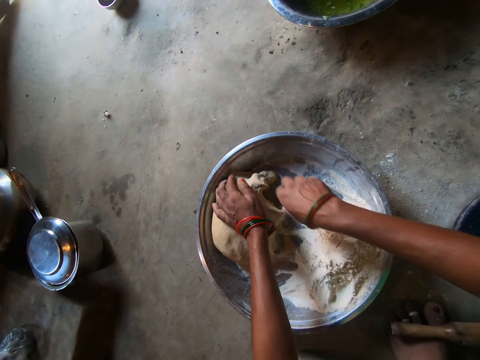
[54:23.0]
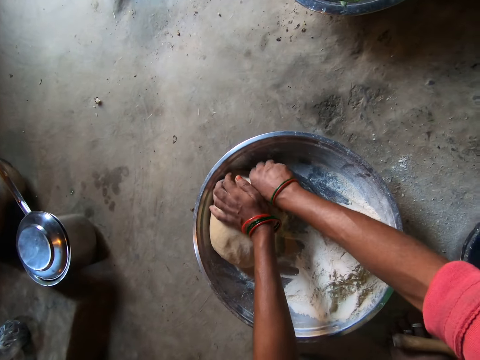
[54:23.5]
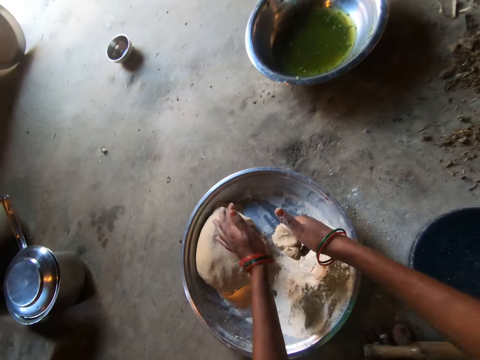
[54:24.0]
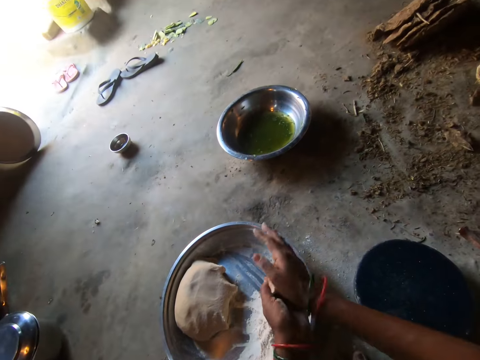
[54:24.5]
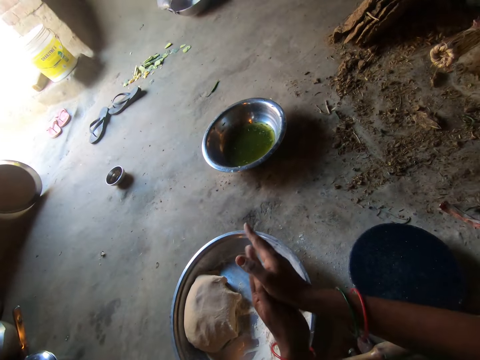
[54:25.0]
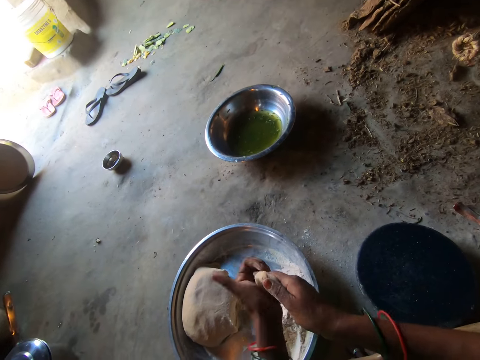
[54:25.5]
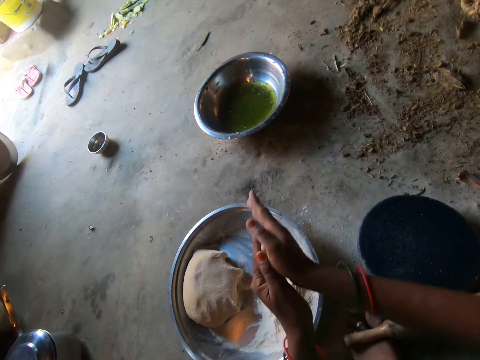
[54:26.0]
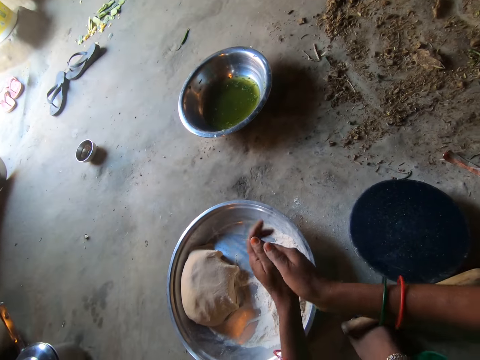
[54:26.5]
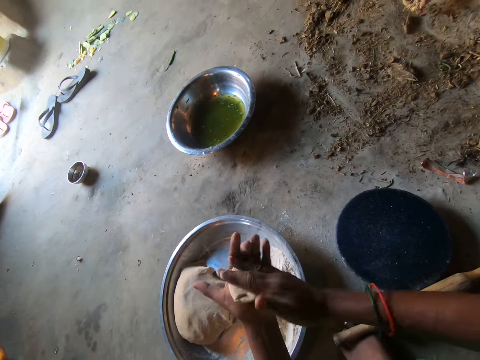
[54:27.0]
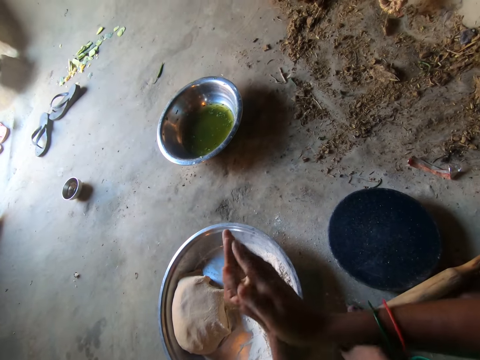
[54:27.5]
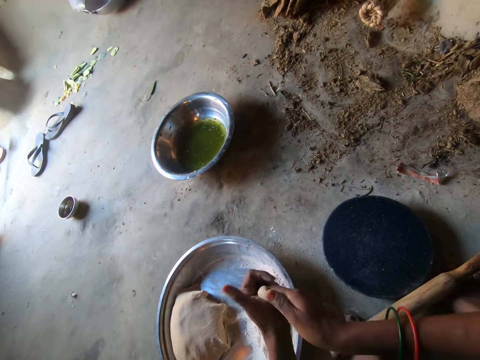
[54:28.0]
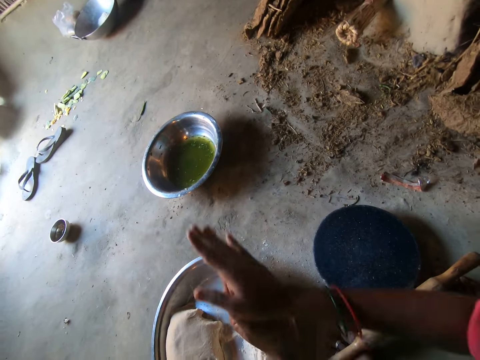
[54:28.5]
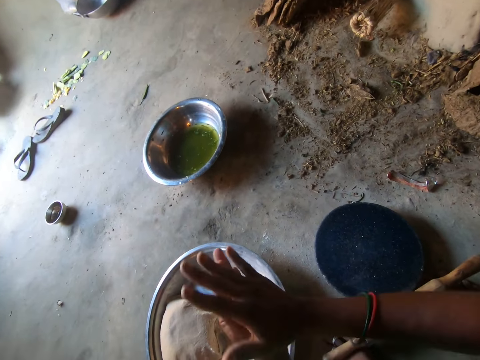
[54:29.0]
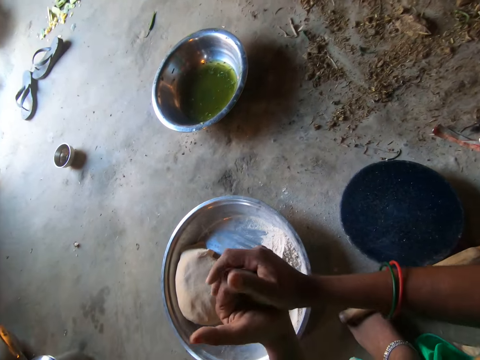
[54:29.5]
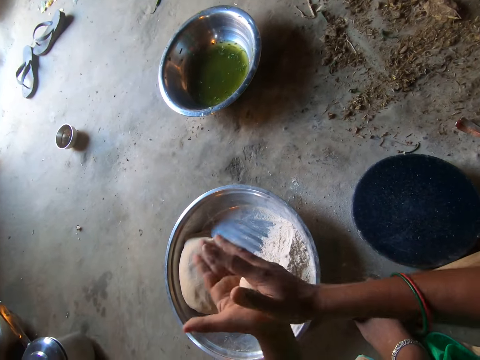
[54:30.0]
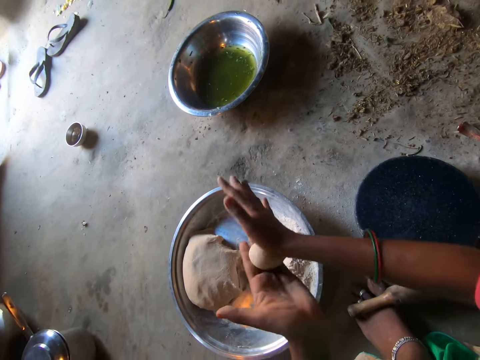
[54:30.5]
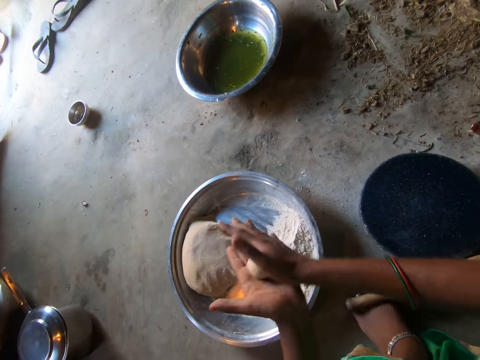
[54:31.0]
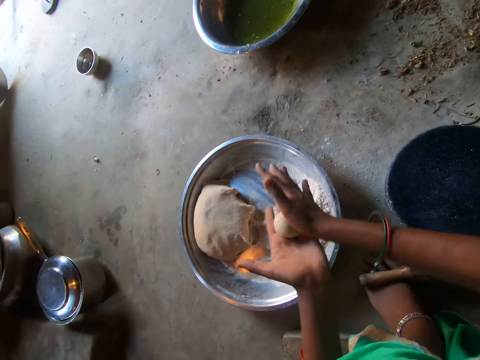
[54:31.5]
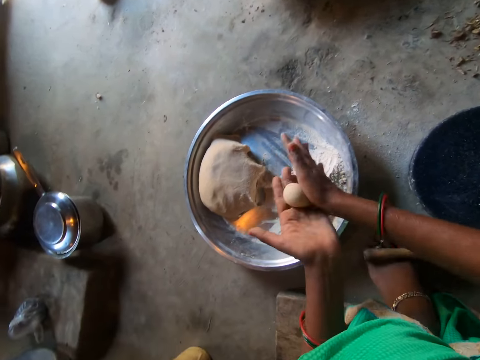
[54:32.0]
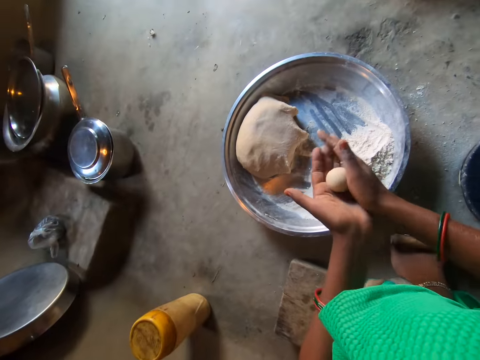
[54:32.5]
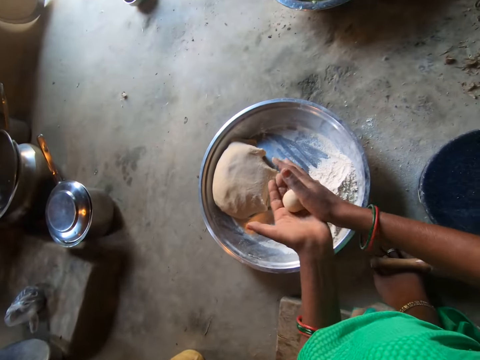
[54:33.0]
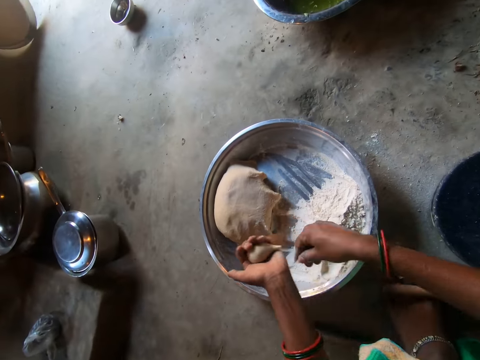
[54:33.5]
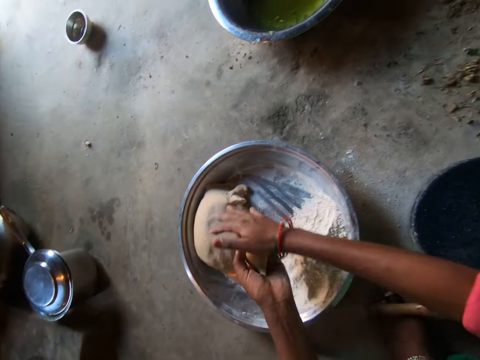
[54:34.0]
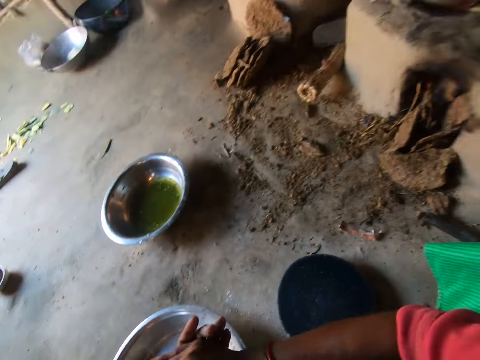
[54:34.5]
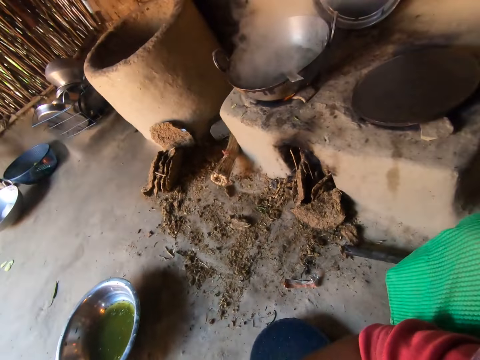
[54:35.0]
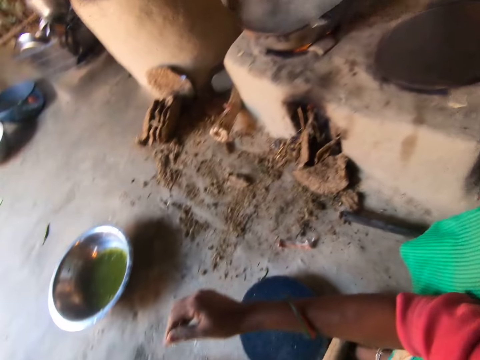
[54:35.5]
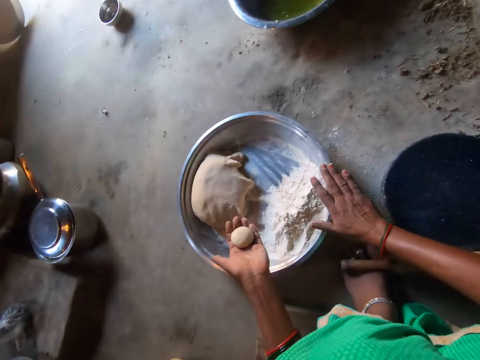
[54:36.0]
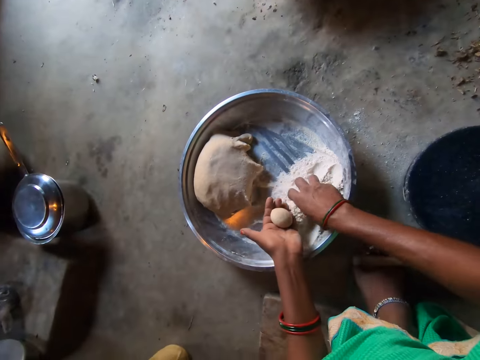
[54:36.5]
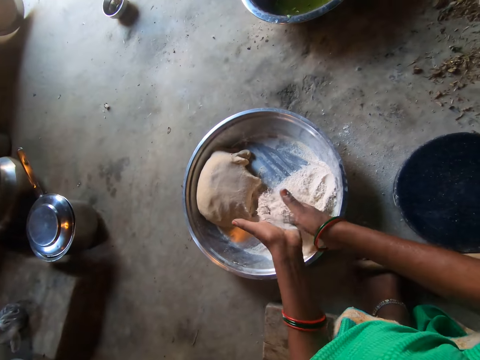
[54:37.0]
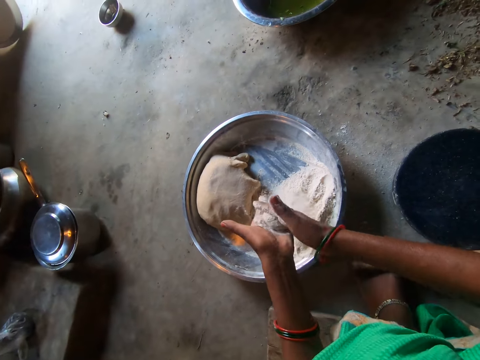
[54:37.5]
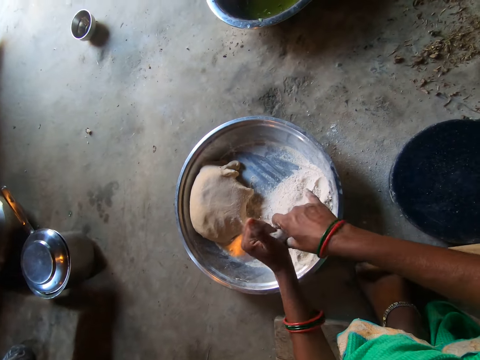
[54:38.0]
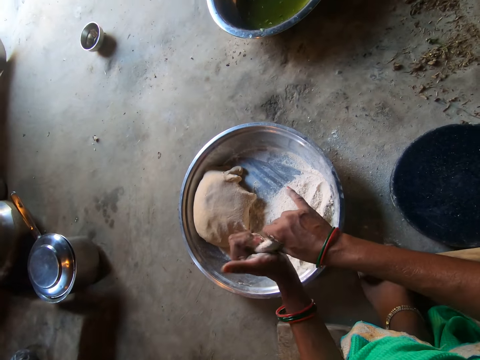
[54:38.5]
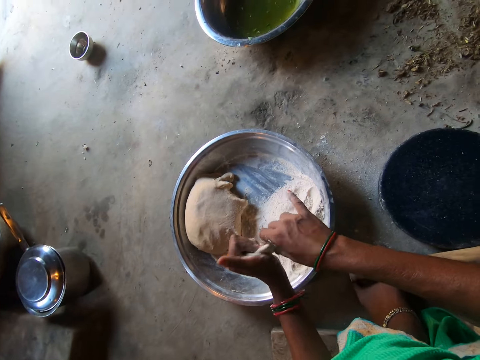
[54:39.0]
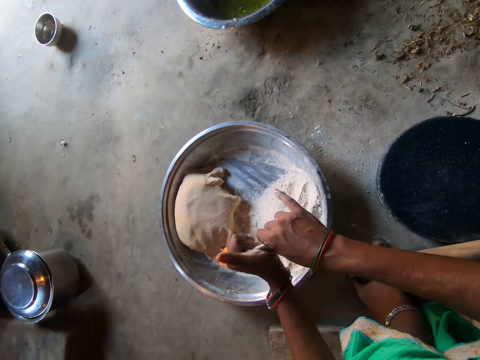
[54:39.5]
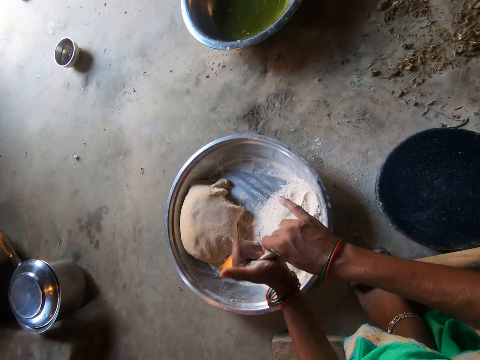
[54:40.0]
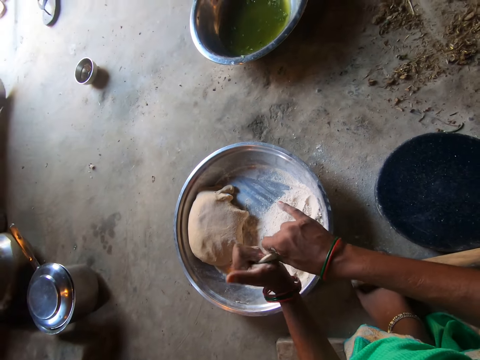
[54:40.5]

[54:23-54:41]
The camera wearer cuts out some dough in the basin with her right hand. She rubs the dough with her palms. She rolls the dough with her hands. She drops some dough in the basin with her right hand. She rubs the dough with her palms. She puts the flour on the dough. She kneads the dough with both hands. She rolls the dough with her hands.

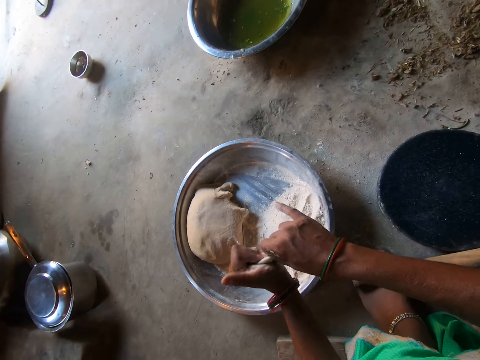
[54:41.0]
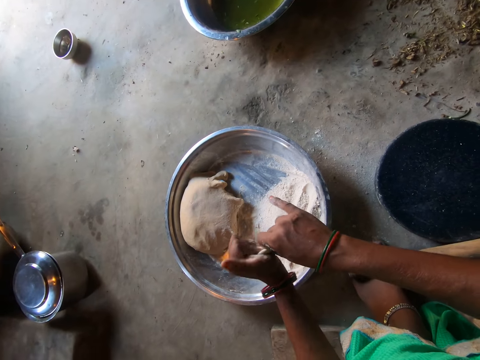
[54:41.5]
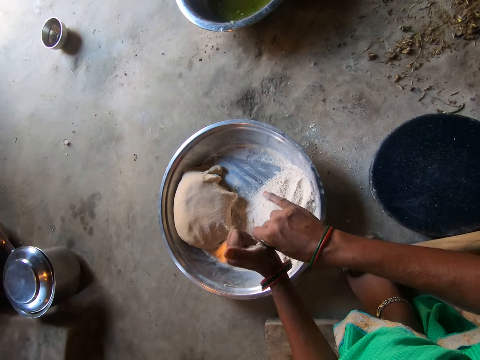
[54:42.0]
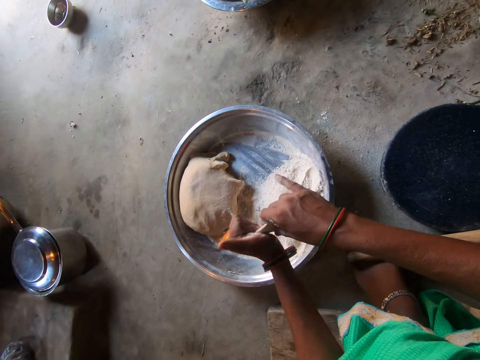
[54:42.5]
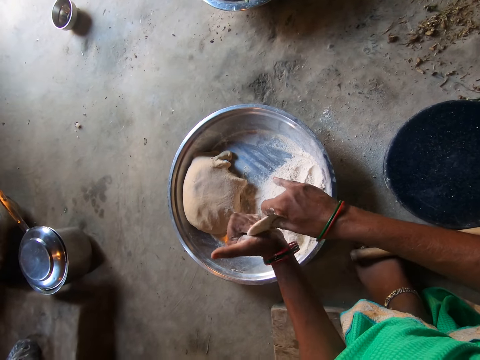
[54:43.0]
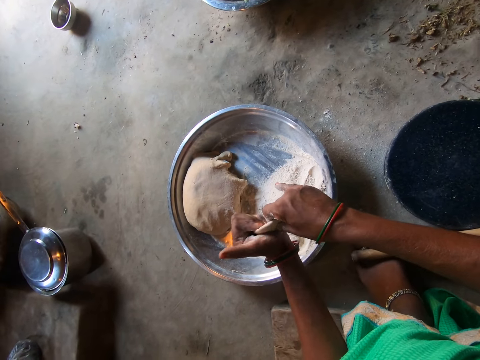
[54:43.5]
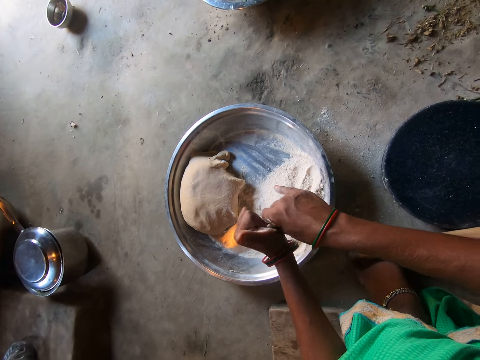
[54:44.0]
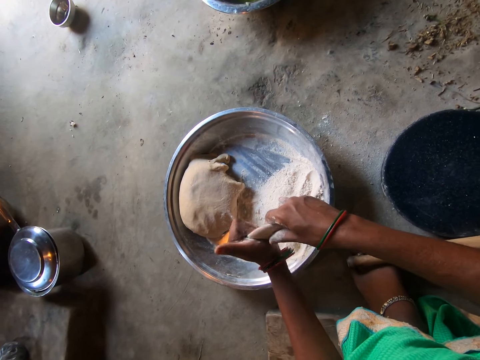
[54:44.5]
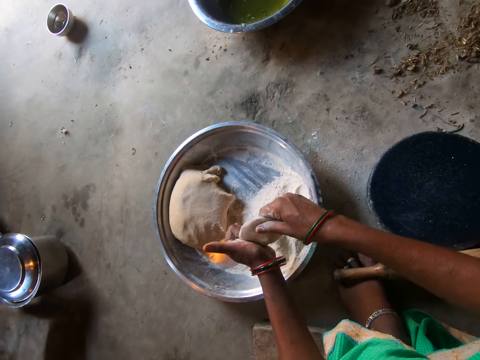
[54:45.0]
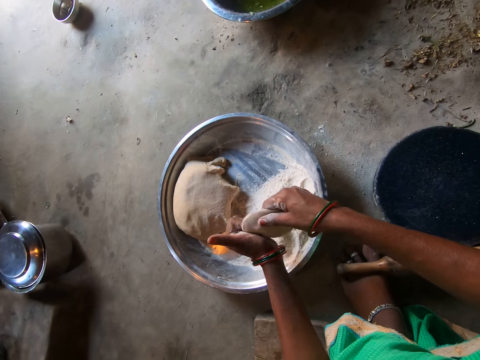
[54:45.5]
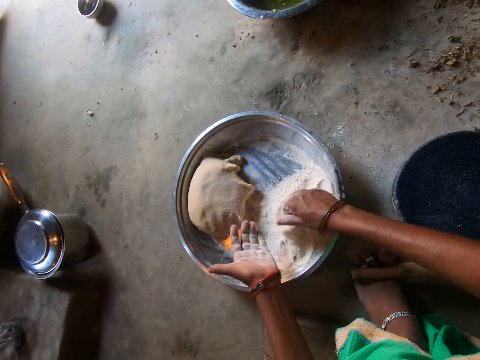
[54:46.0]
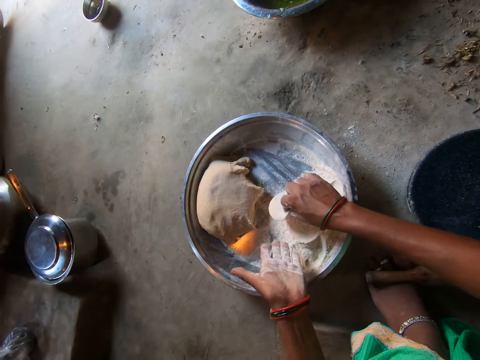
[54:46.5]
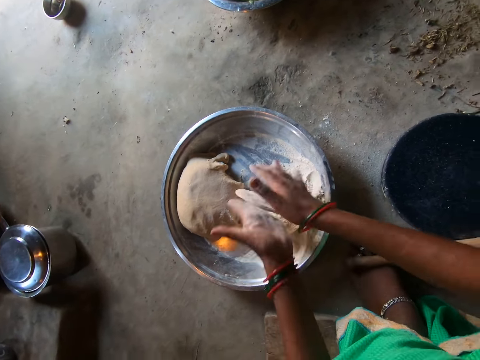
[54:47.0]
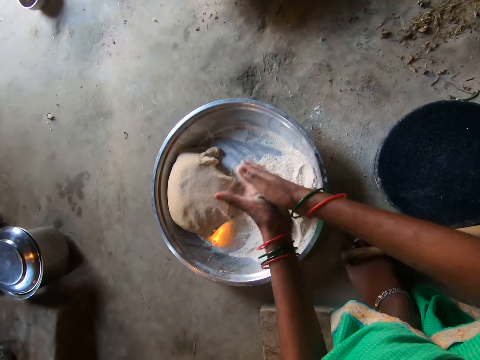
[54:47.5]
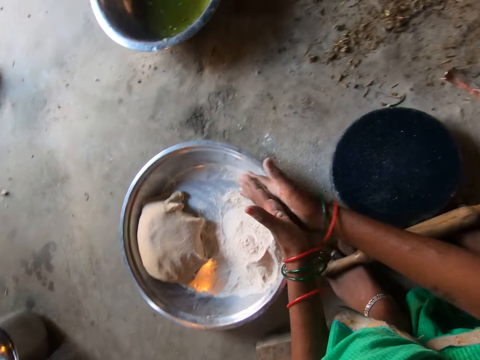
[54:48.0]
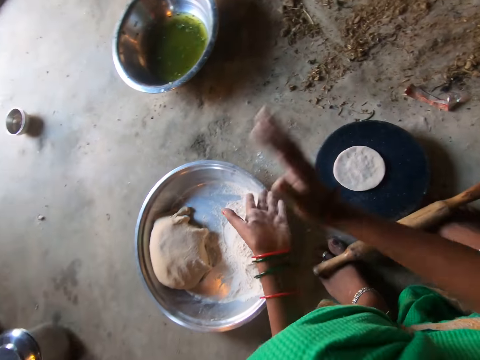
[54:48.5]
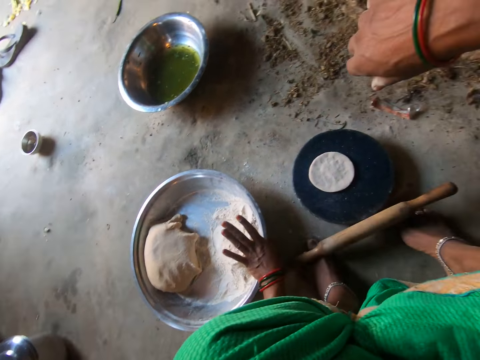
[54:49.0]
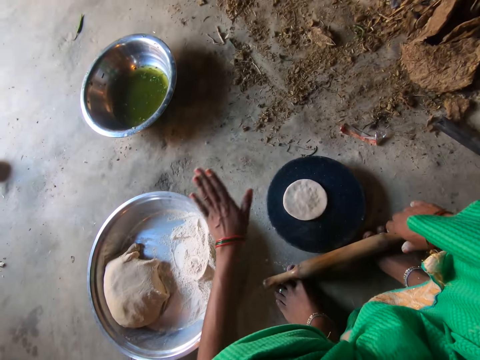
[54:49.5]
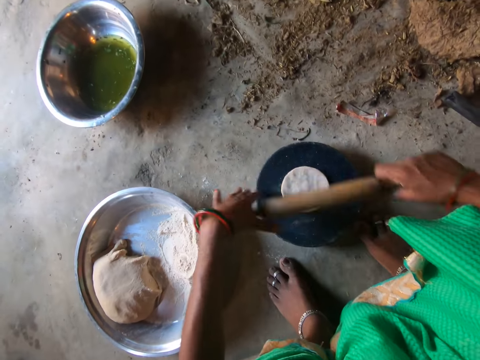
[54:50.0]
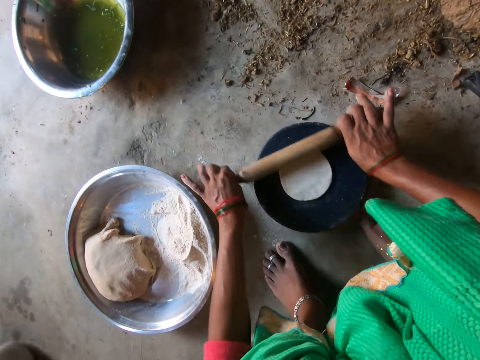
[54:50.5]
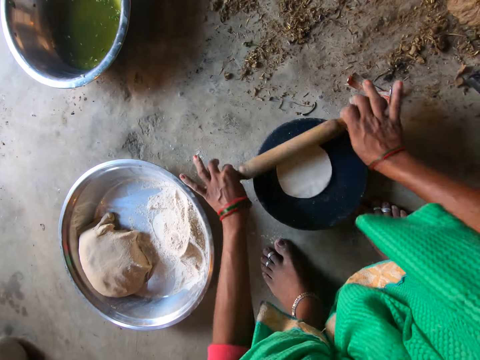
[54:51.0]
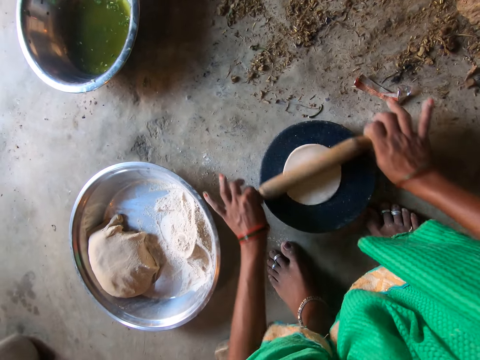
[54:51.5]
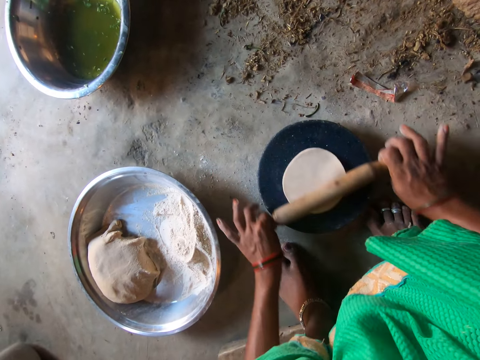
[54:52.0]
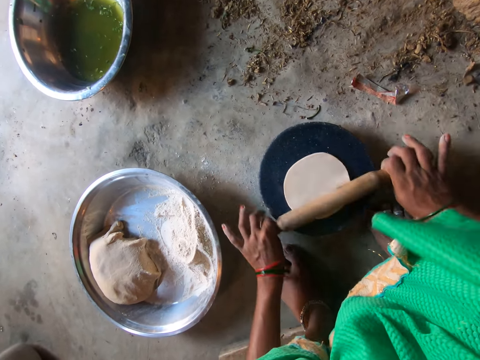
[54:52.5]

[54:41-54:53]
The camera wearer drops the dough on a pan with her right hand. She dusts her hands. She picks up a rolling pin from the floor with her right hand. She touches the dough on the pan with her left hand. She rolls the dough with the rolling pin with both hands. She interacts with a woman.
